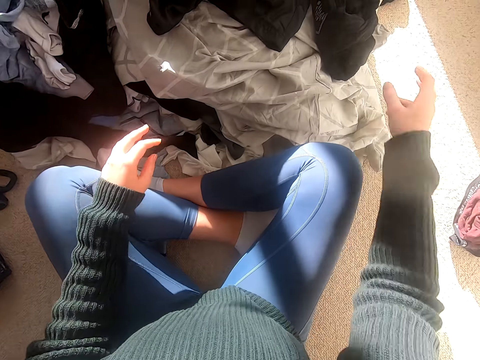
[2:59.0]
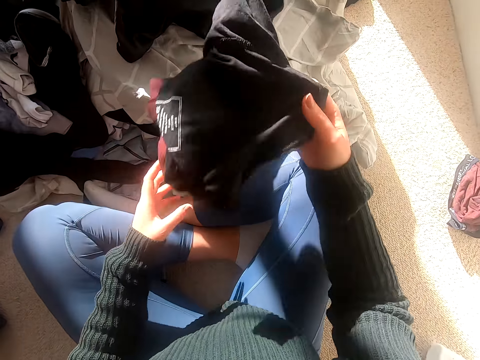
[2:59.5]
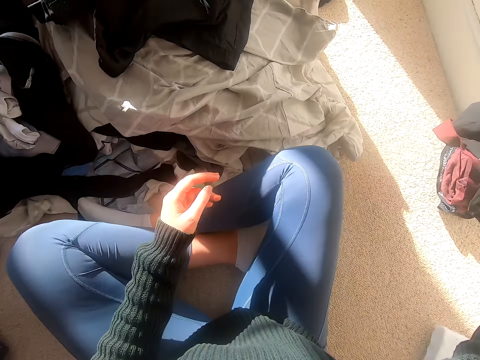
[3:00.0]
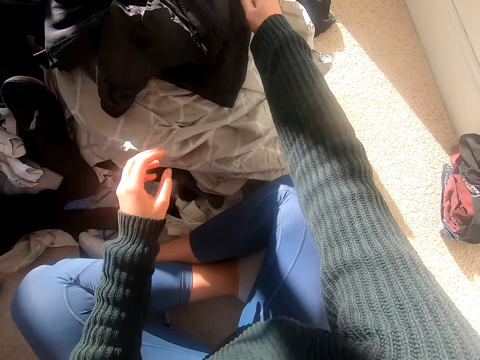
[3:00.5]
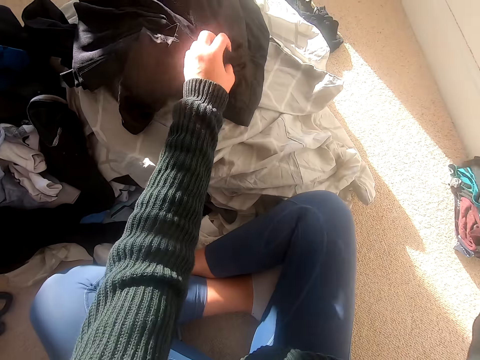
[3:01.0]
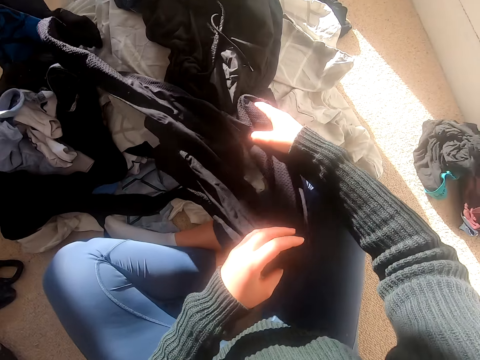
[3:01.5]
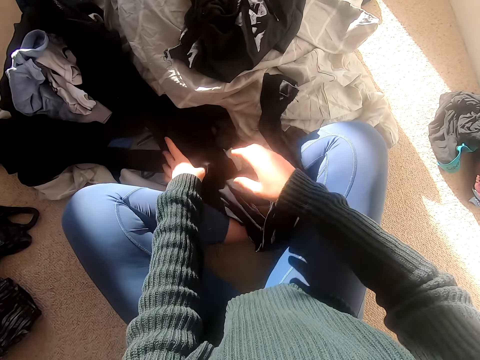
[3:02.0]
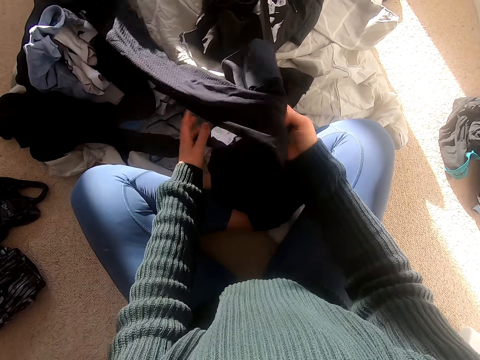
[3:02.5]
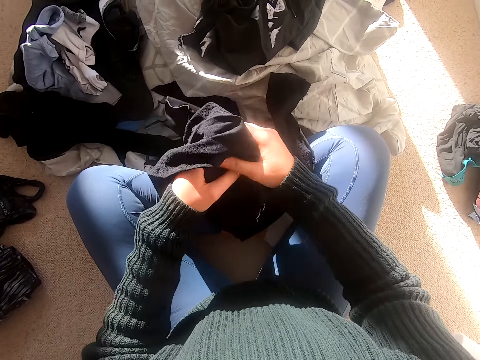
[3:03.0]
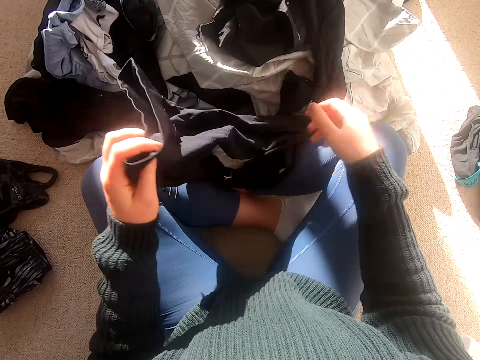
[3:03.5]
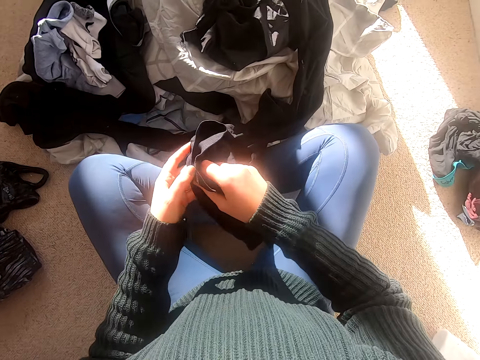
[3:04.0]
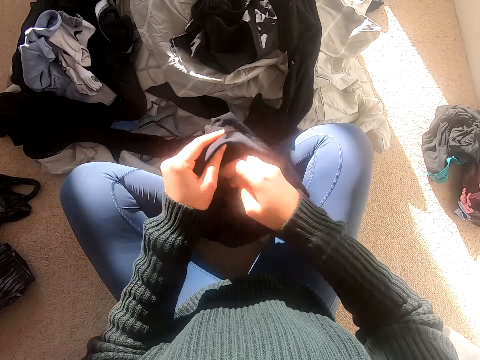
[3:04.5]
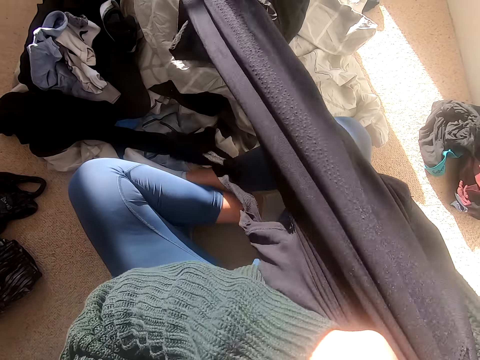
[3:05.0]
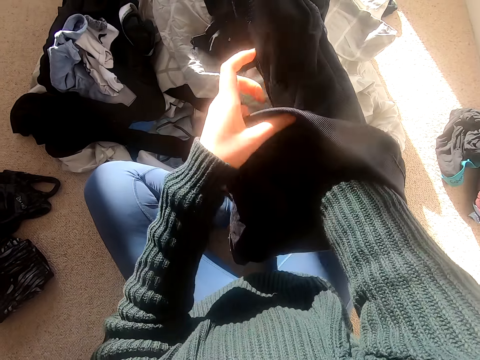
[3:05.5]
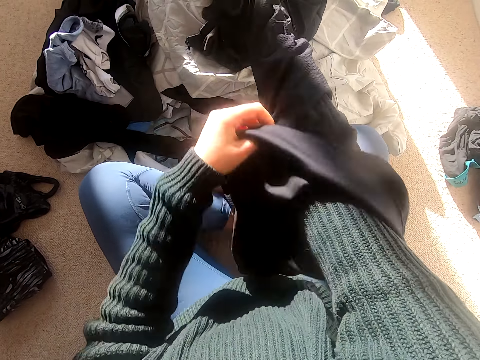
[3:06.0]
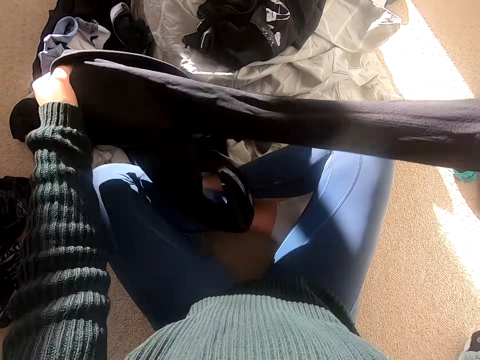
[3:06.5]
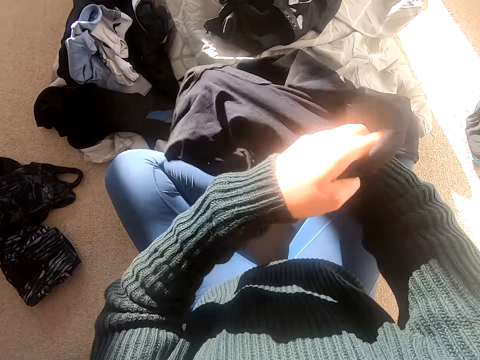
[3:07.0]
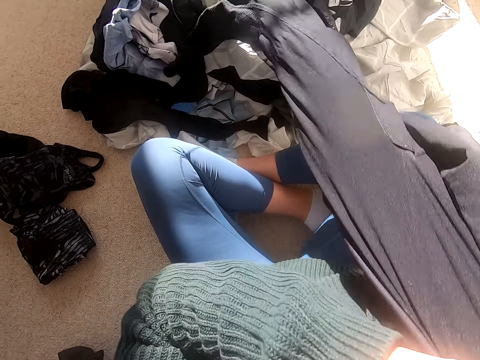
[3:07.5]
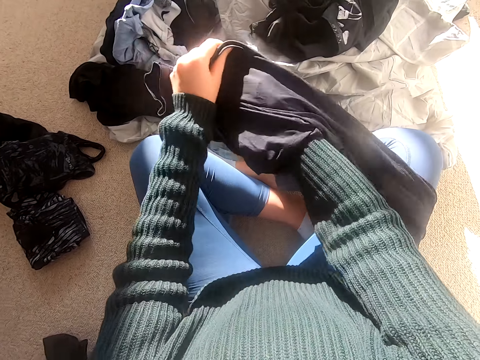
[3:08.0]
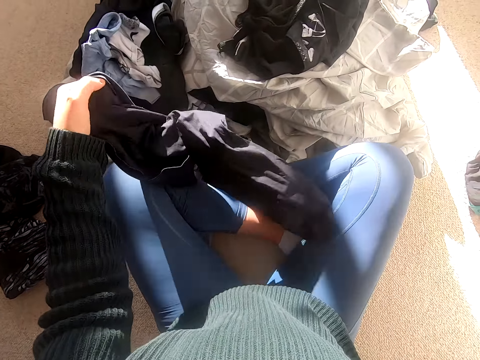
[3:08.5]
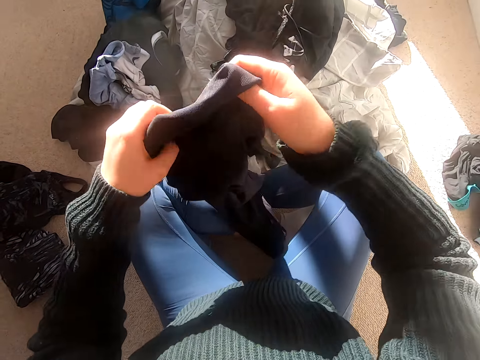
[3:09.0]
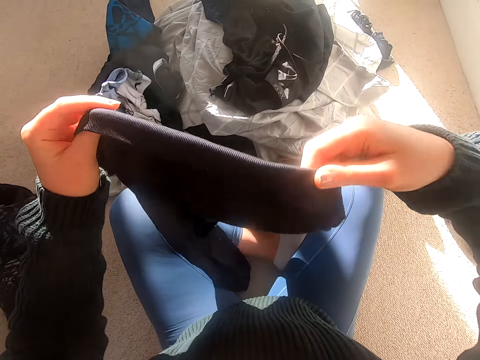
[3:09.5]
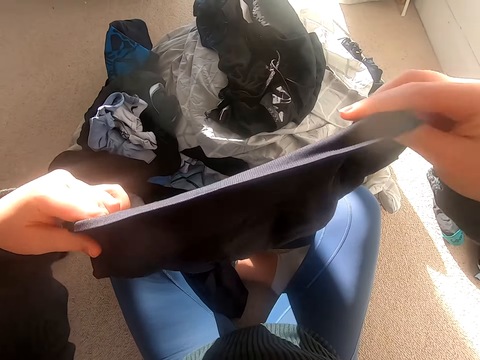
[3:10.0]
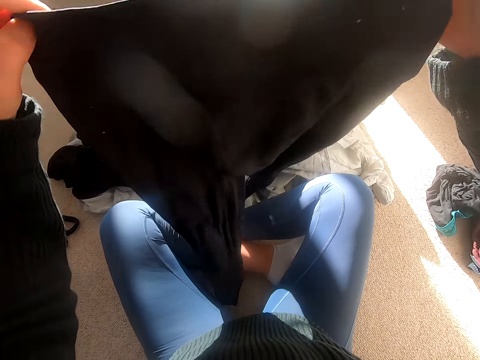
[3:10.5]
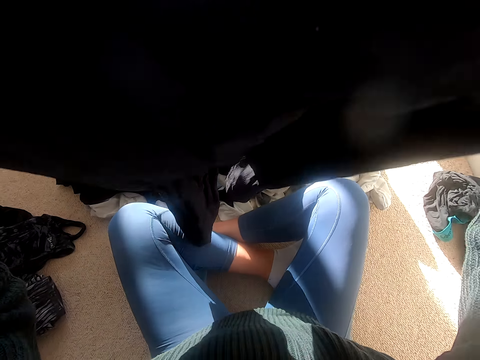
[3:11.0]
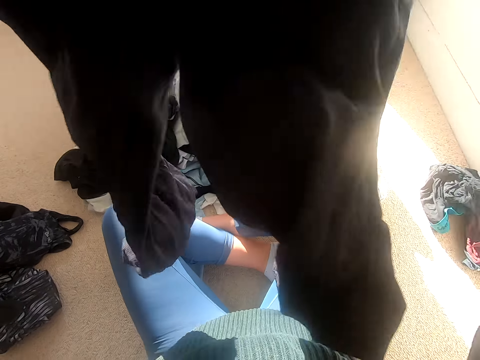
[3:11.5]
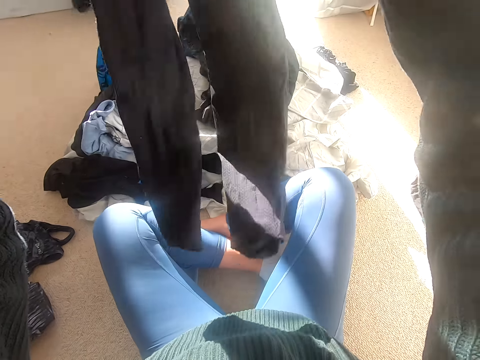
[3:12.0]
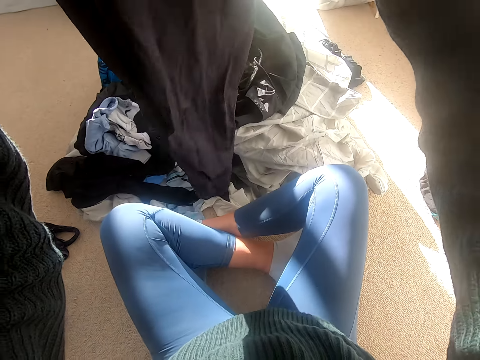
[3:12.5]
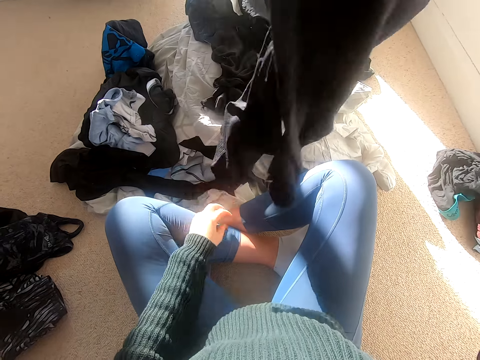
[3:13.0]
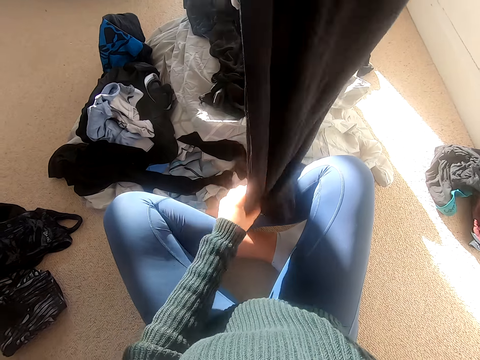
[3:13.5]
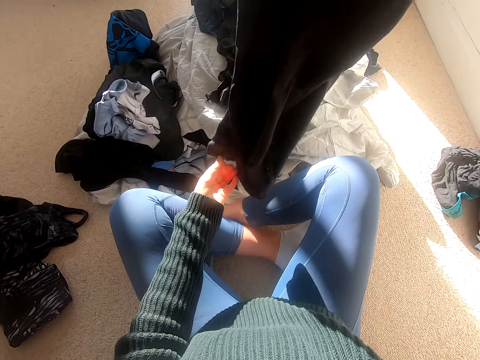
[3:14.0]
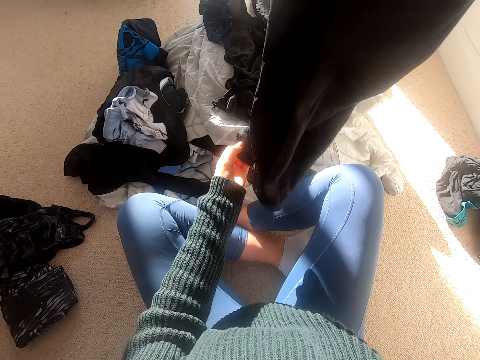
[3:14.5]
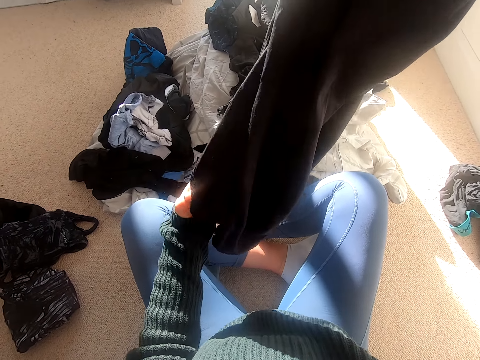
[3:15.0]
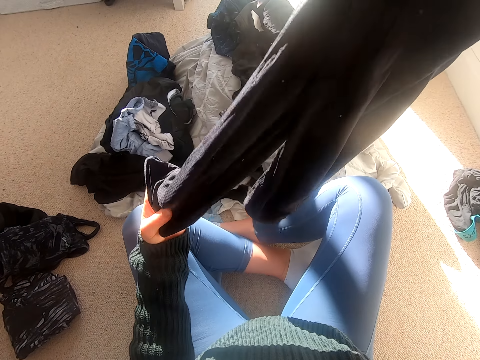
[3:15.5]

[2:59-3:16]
The camera wearer holds the cloth. They pick the trouser, turn the trouser, and shake the trouser.

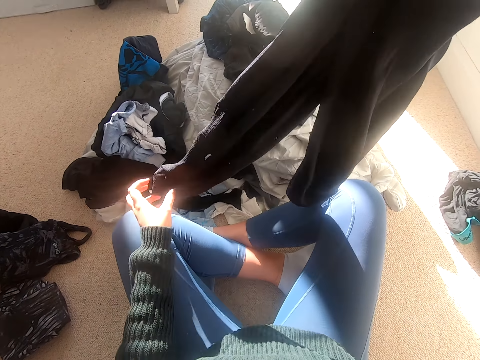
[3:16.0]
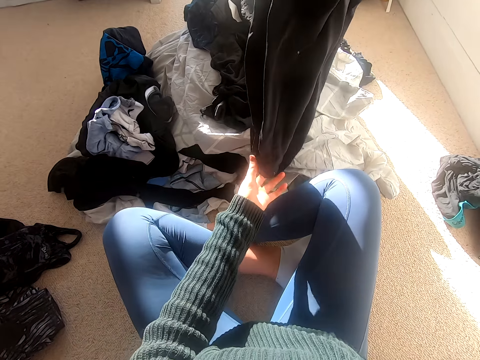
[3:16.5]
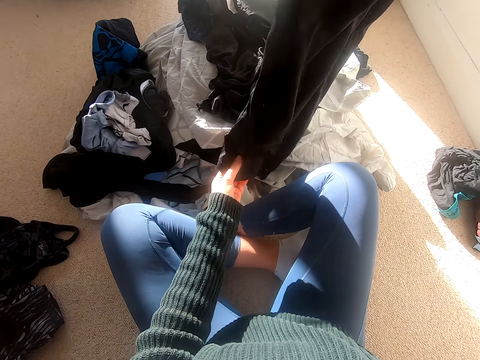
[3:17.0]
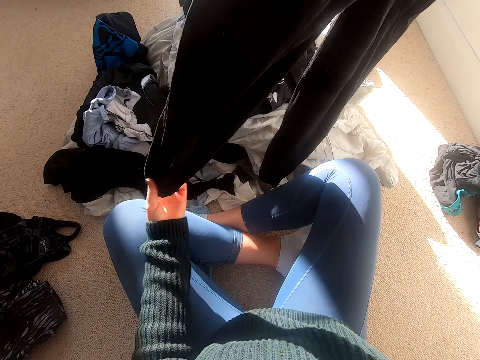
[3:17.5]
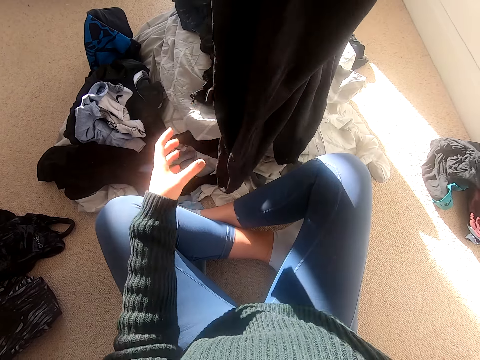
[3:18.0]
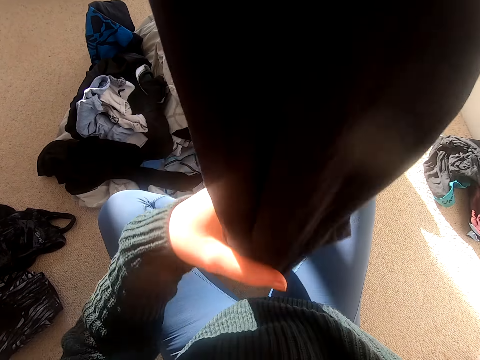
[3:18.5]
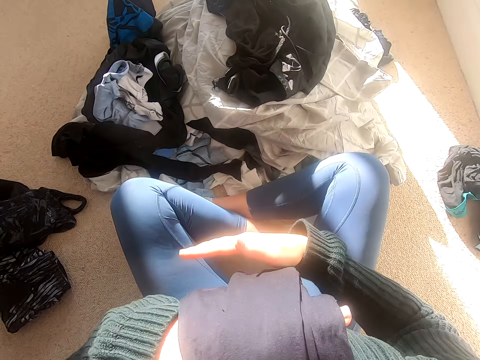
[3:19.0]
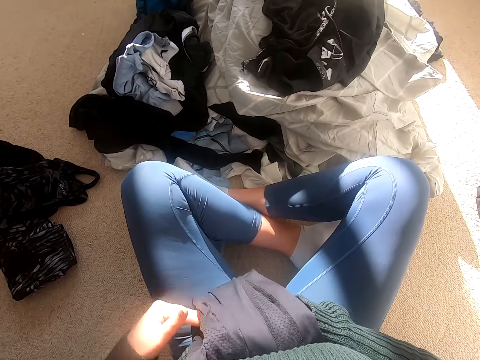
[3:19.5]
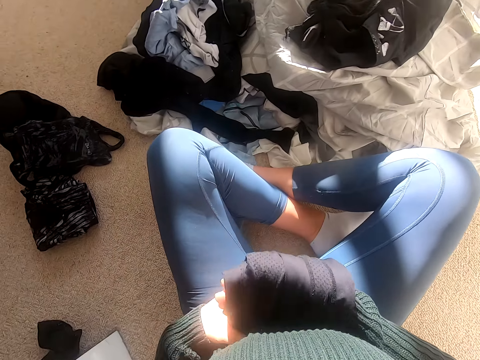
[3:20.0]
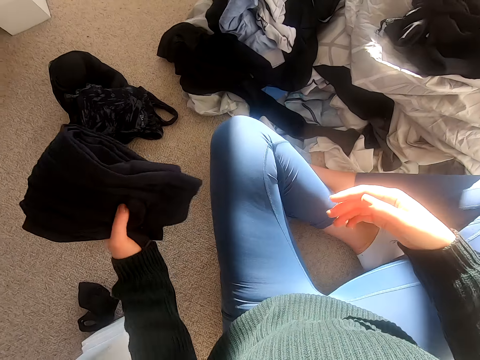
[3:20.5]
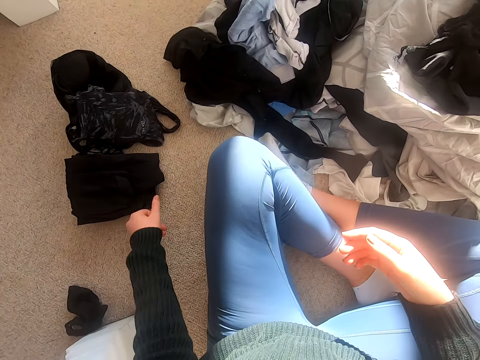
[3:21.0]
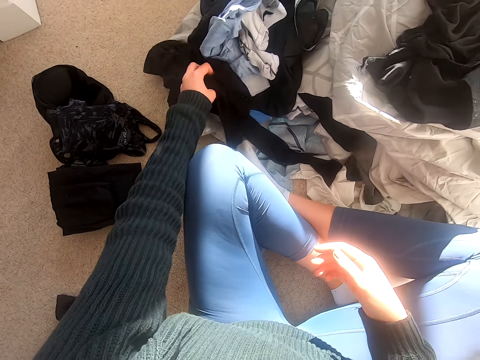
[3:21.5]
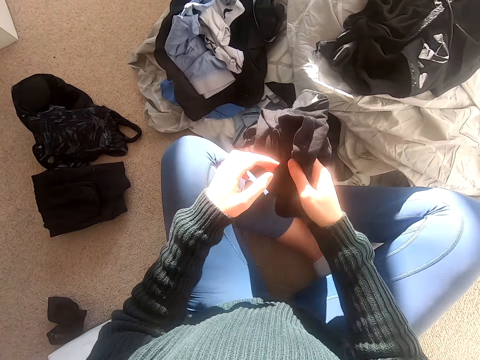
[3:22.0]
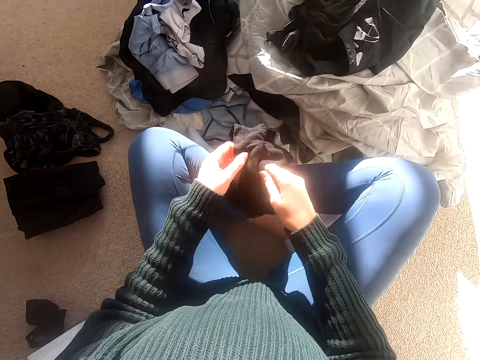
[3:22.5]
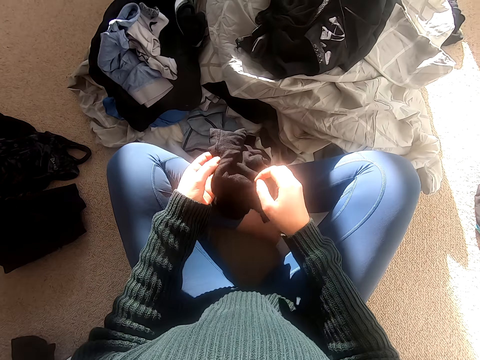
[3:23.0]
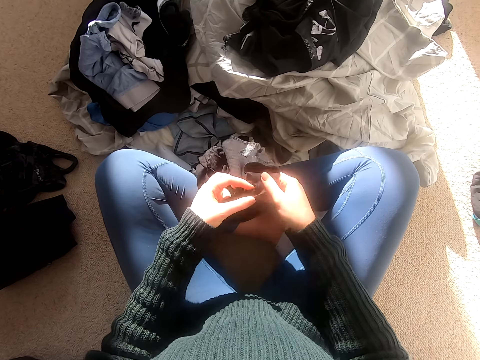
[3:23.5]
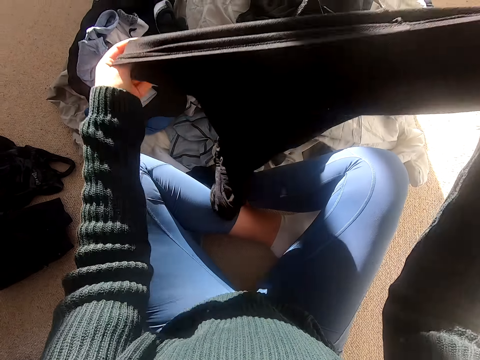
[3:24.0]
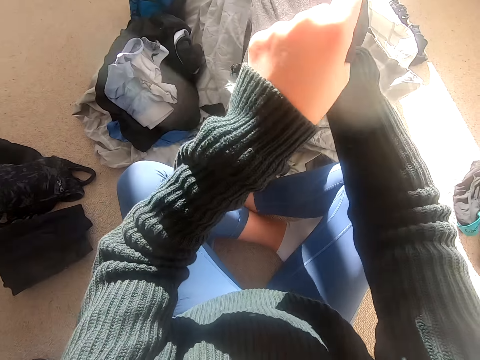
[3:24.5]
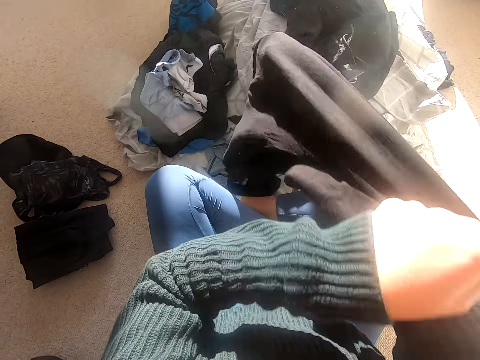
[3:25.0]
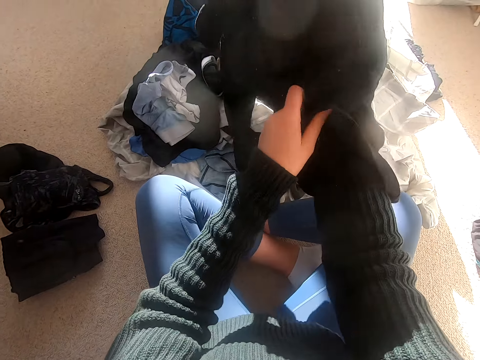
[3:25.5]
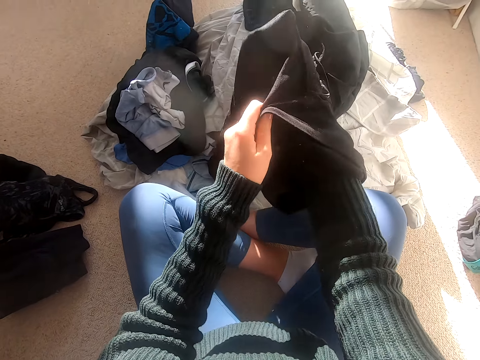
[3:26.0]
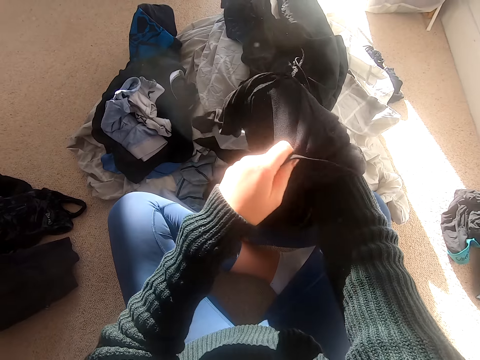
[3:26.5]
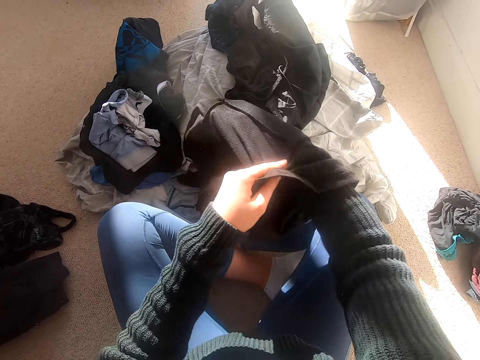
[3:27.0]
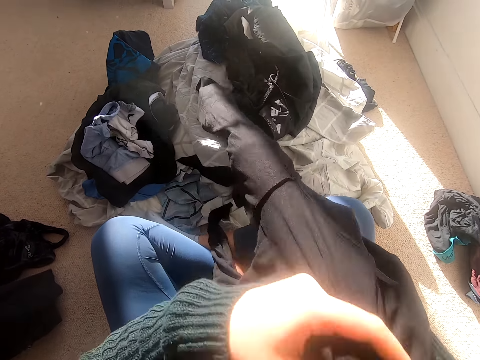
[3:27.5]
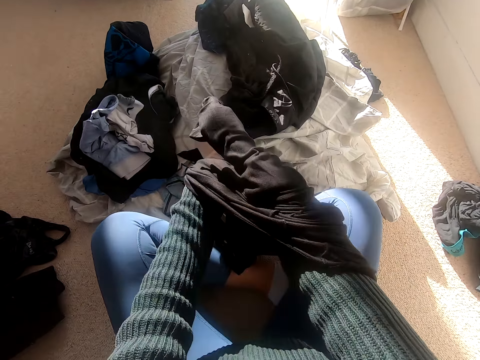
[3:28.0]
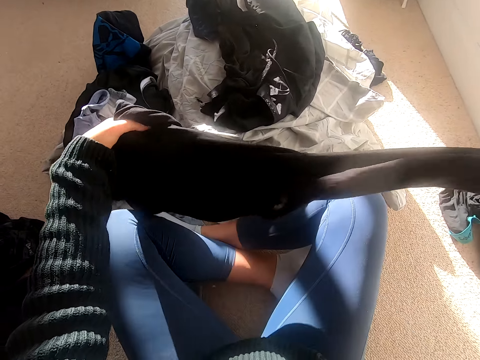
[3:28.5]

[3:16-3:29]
The camera wearer folds the cloth and puts the cloth on the floor. They pick the cloth, hold the cloth, stretch the cloth, and turn the trouser.
